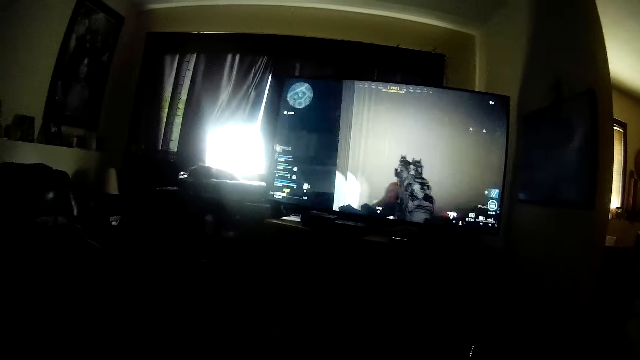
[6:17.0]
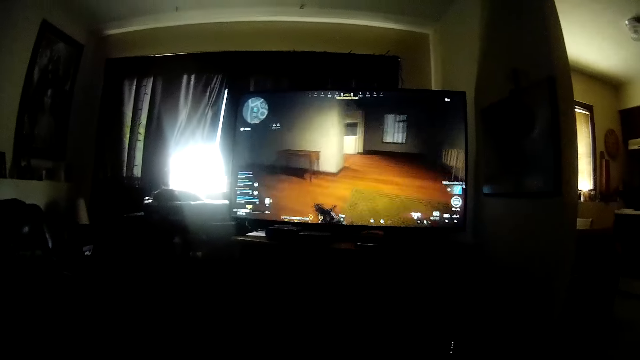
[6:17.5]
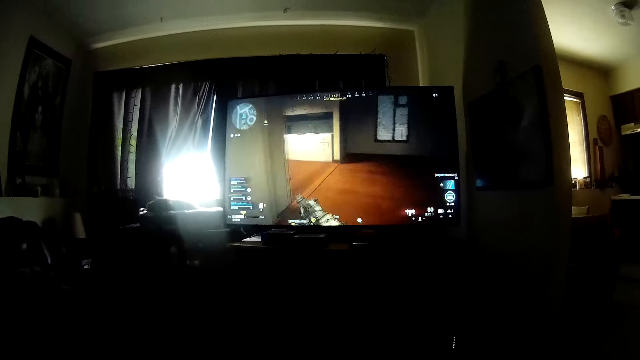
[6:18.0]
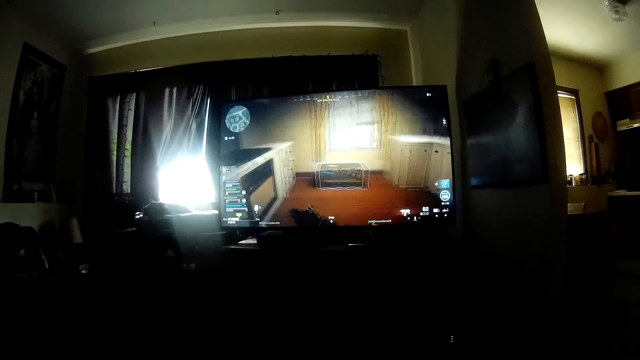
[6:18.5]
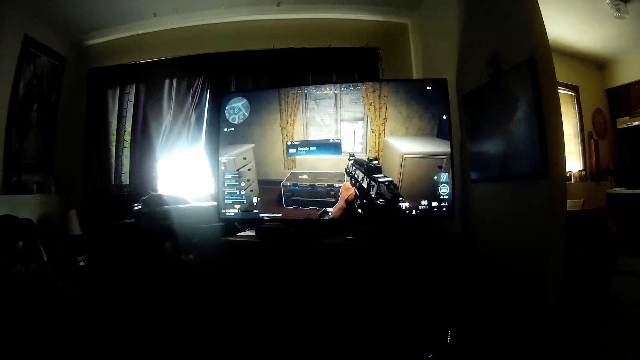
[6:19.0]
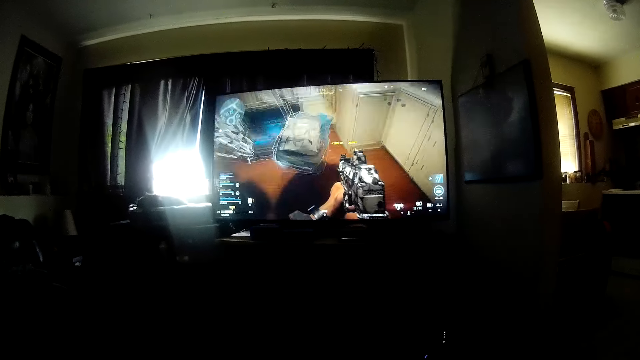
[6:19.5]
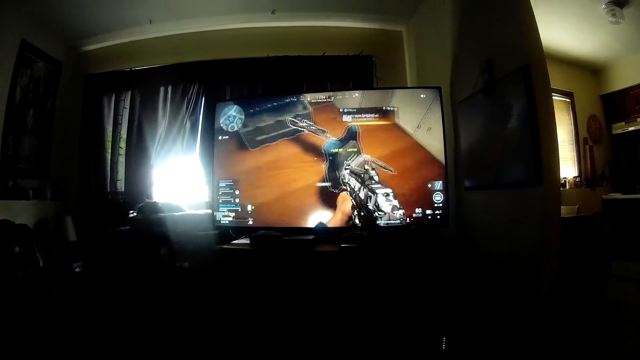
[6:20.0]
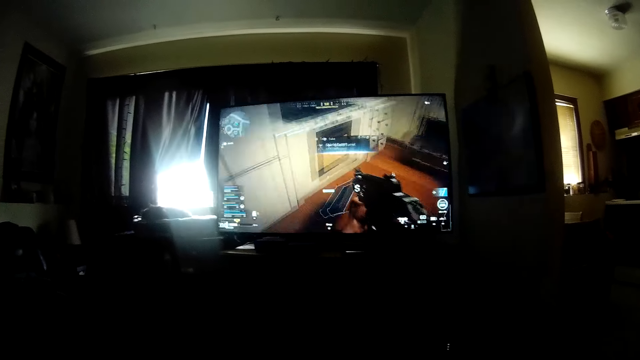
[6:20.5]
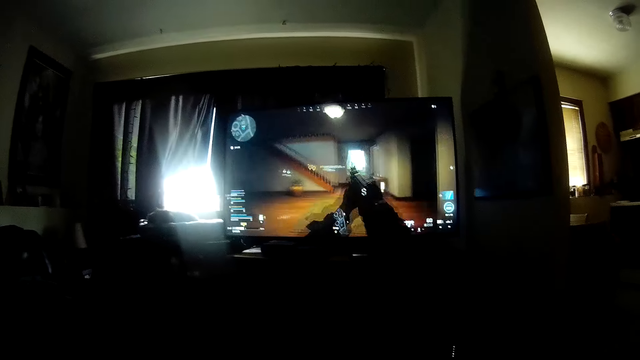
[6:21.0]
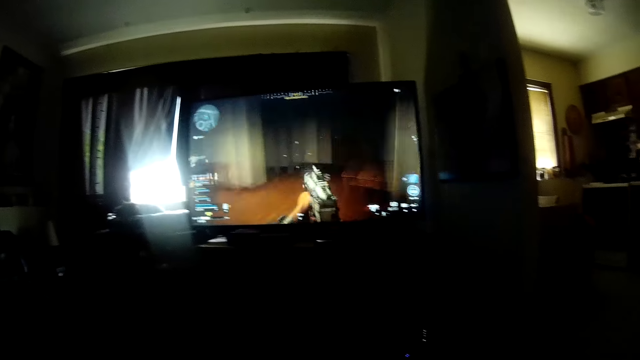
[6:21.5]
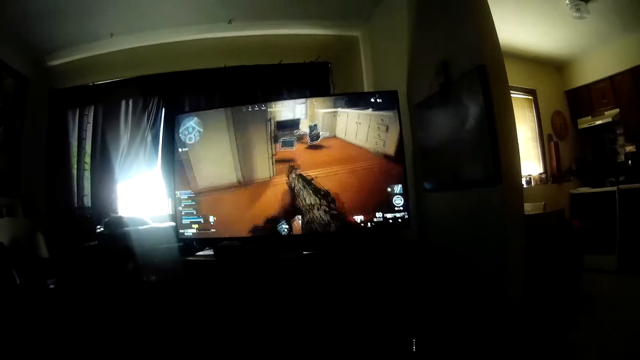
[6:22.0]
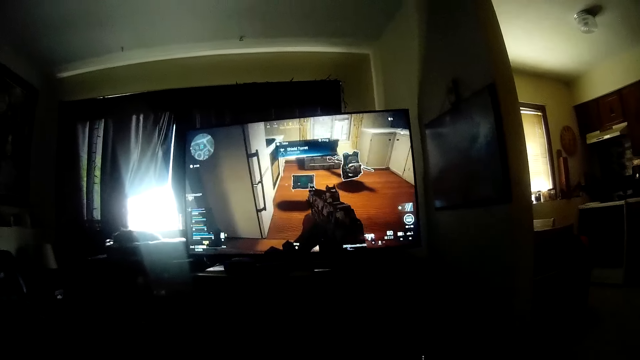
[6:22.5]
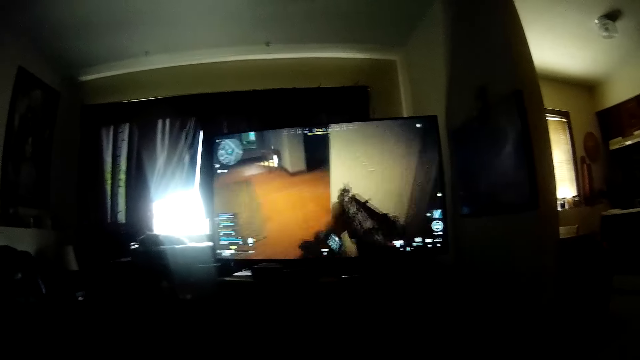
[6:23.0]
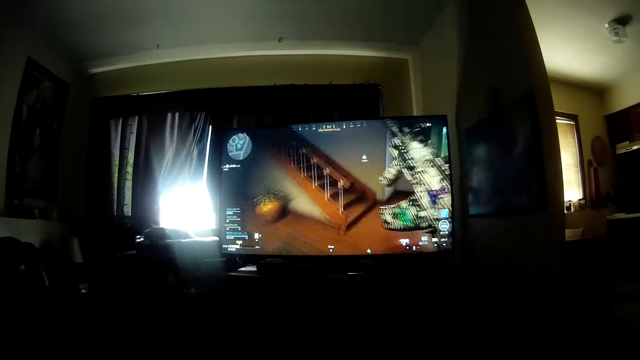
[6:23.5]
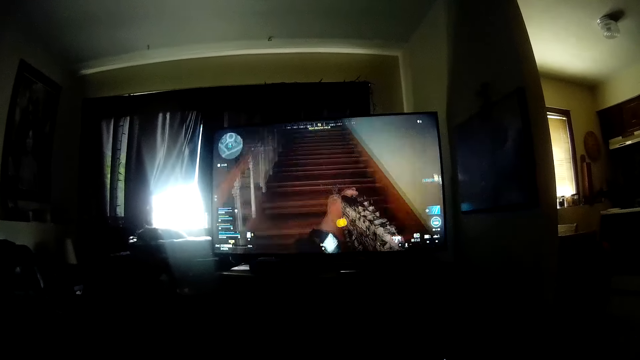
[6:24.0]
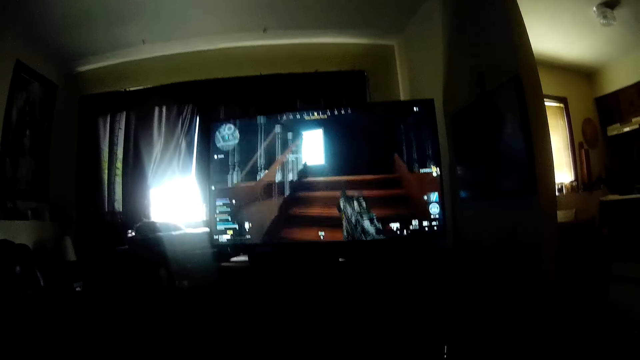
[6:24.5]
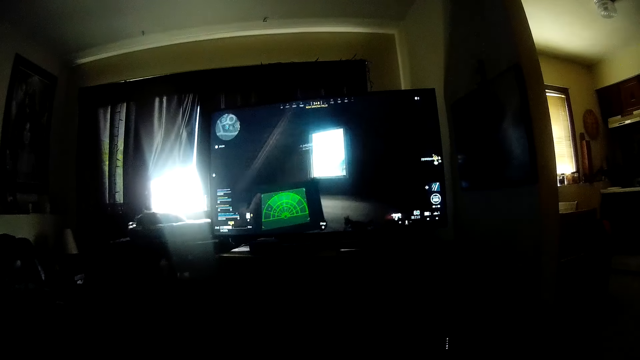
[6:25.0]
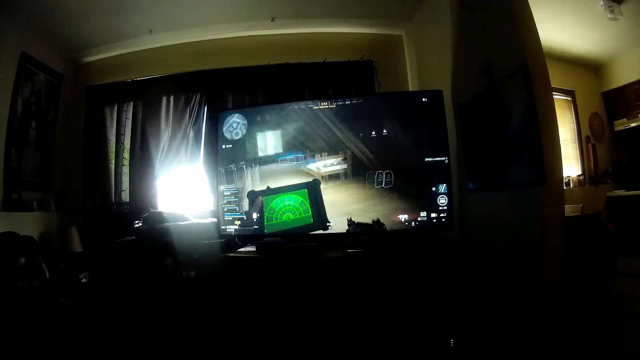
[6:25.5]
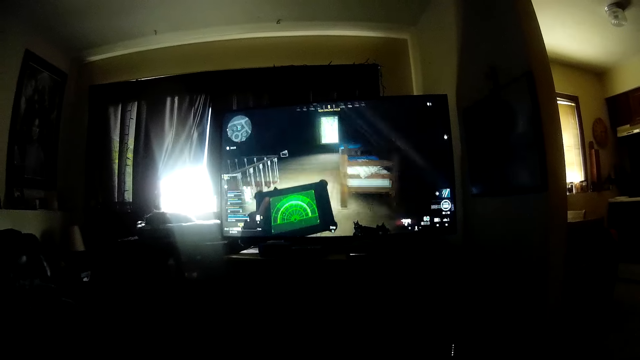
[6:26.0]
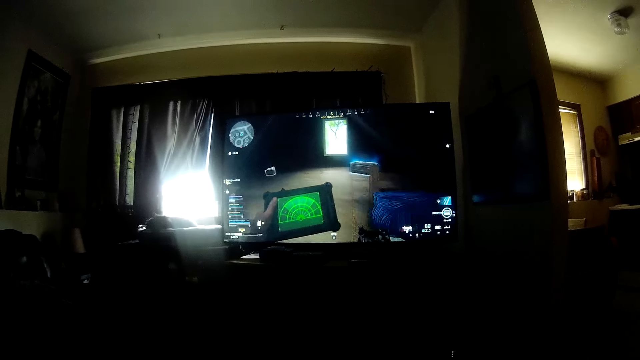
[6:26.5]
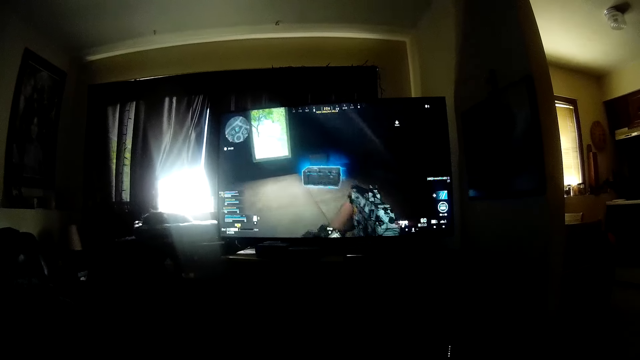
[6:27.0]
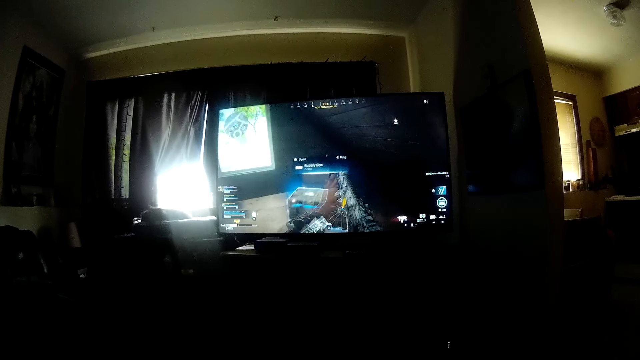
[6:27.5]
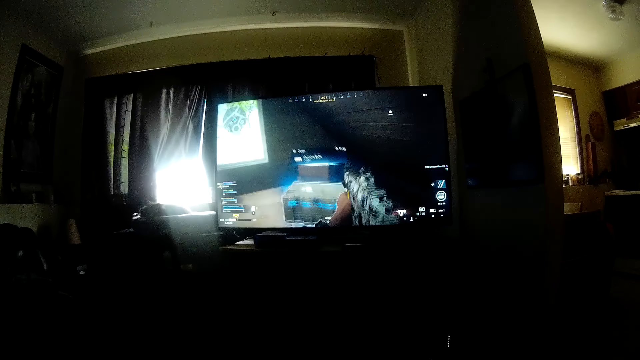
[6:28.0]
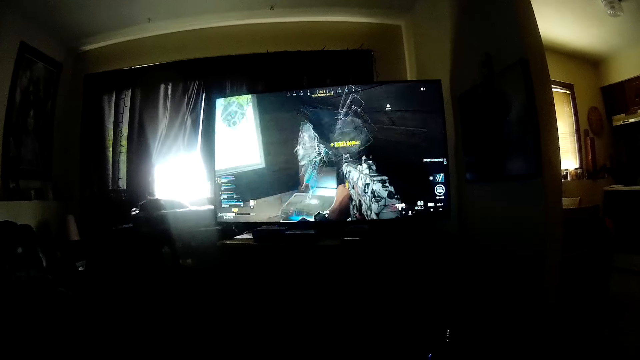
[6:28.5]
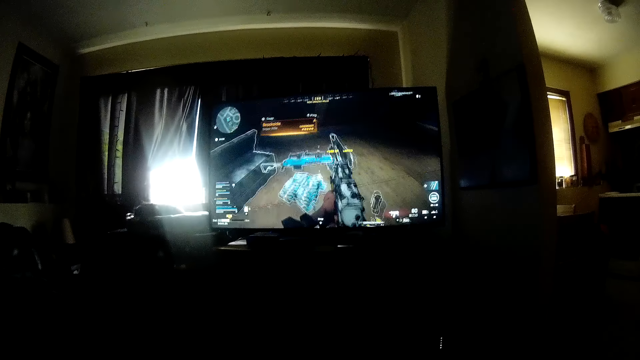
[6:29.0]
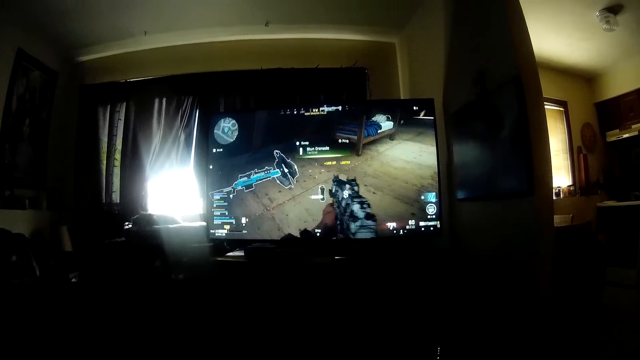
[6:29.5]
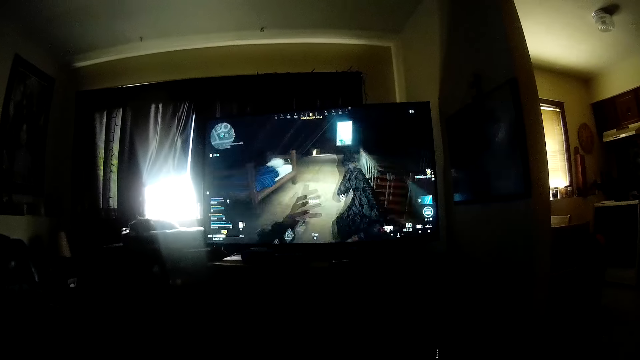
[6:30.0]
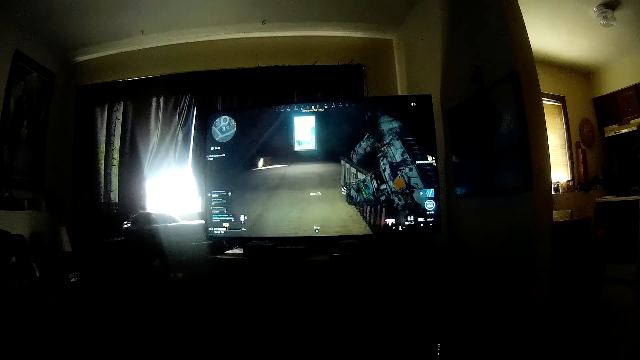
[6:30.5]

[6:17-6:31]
The camera wearer operates a television with a hand. They look around a room.

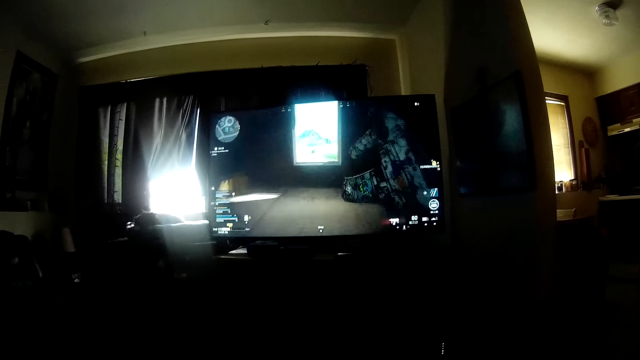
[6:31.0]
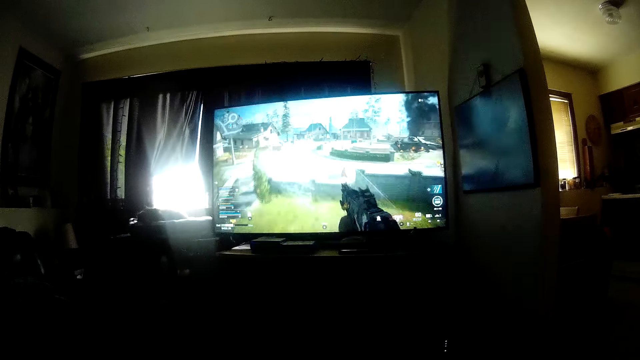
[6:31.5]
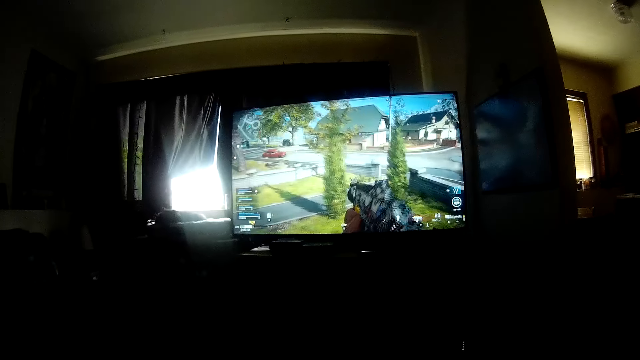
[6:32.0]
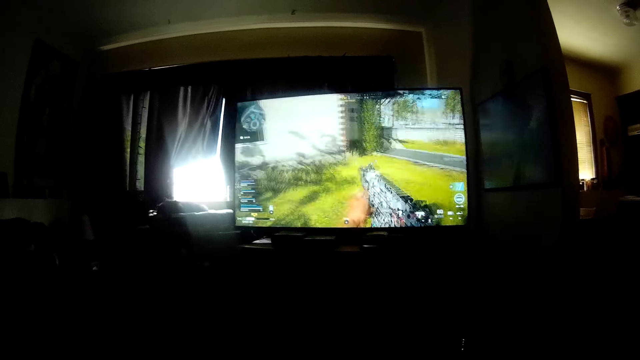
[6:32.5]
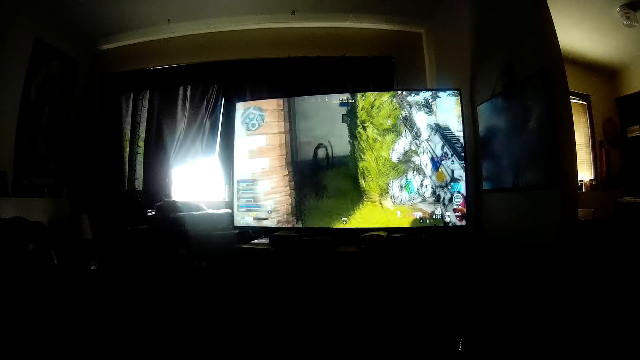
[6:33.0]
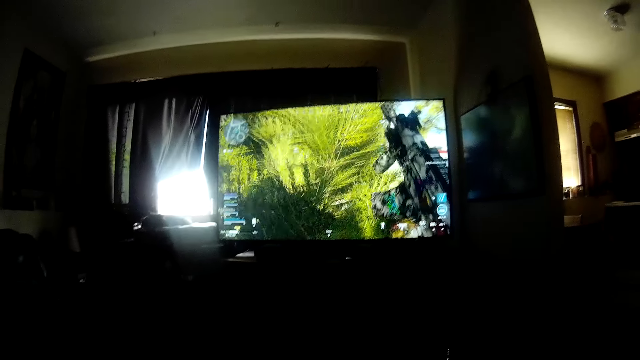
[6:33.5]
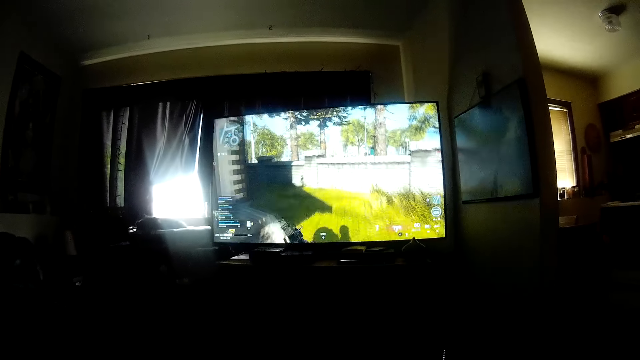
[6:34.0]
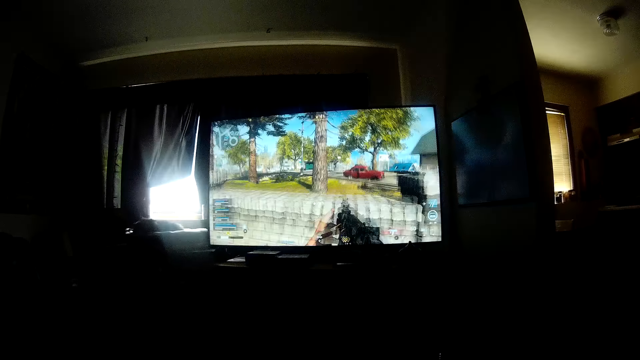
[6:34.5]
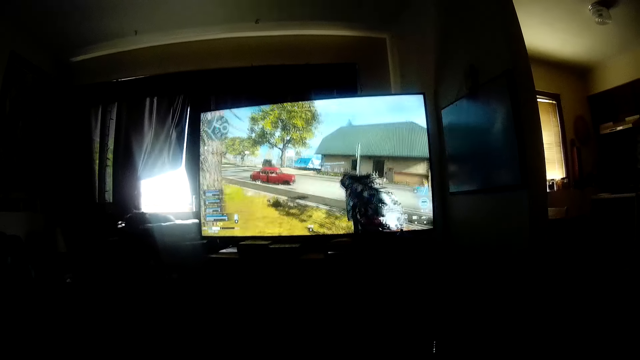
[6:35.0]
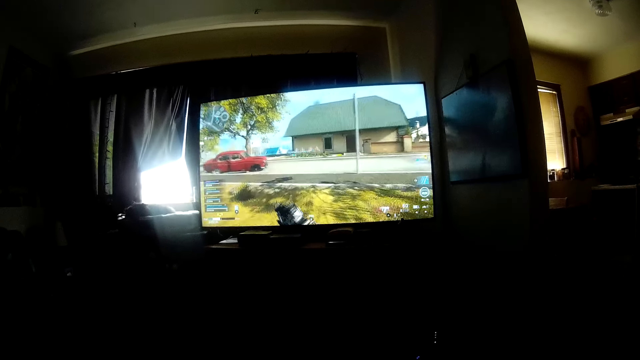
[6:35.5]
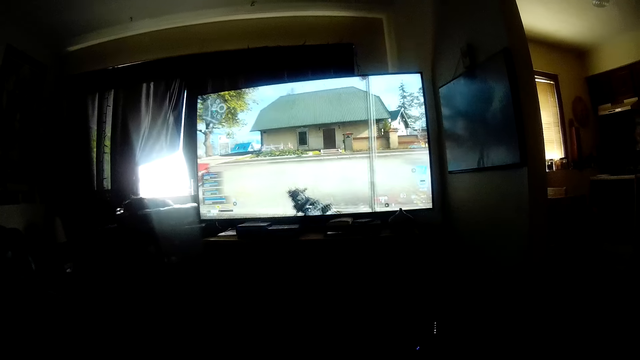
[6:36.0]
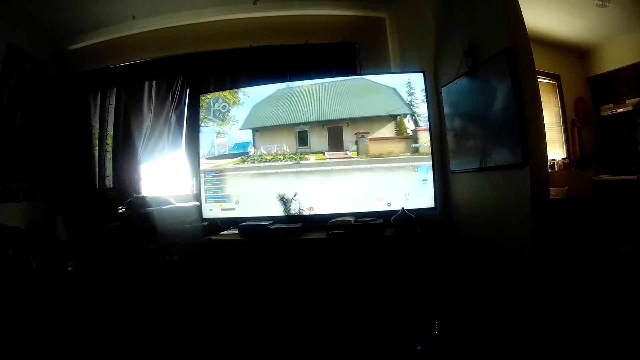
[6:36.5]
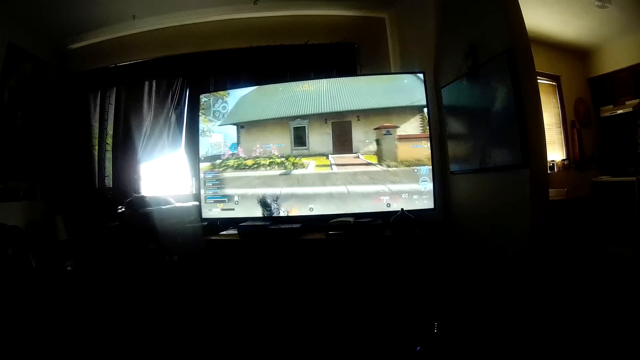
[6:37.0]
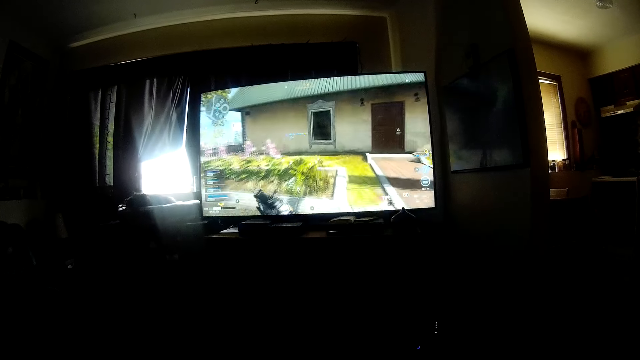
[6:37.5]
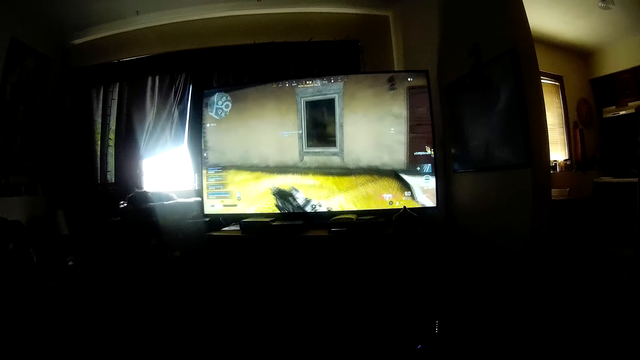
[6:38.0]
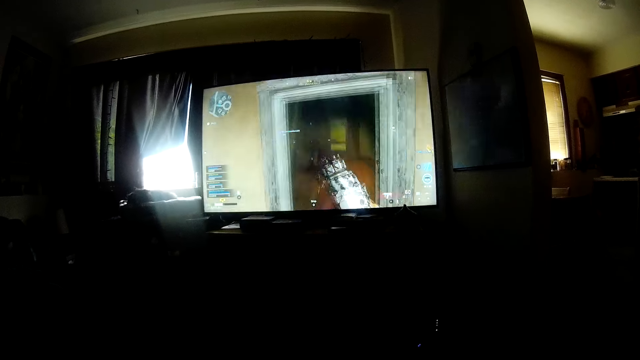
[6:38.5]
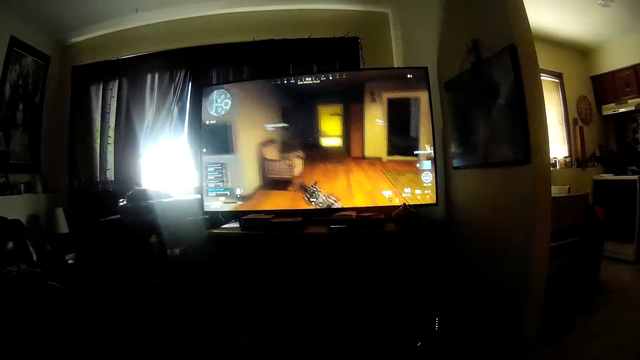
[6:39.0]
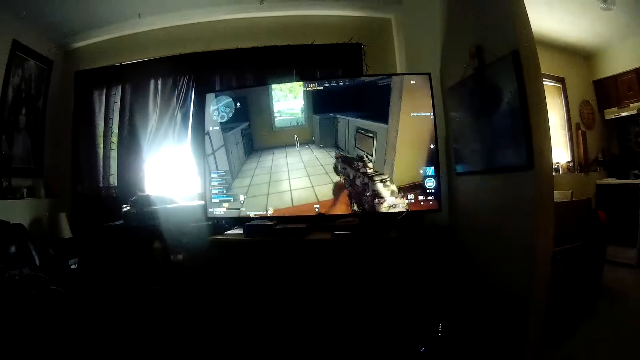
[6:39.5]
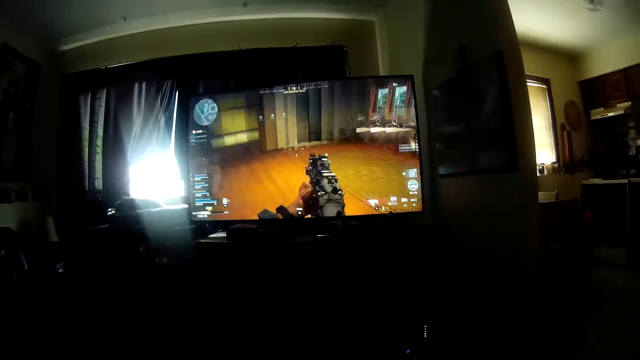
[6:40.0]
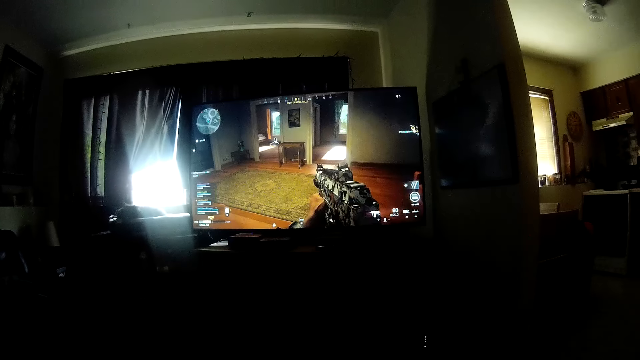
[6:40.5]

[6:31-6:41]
The camera wearer operates a television with a hand.
